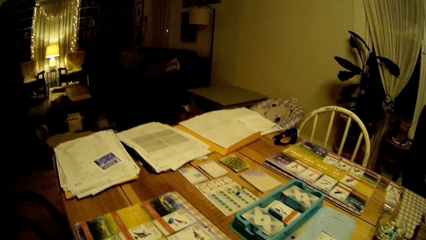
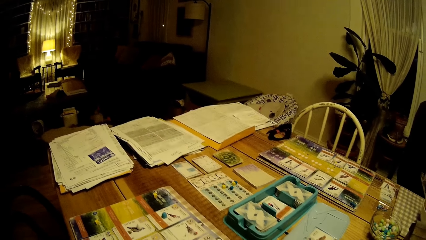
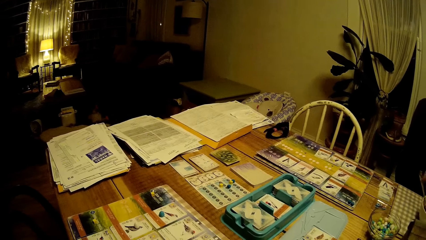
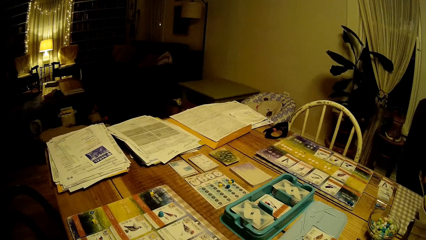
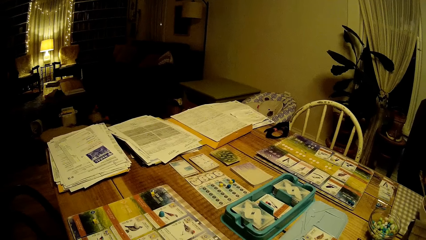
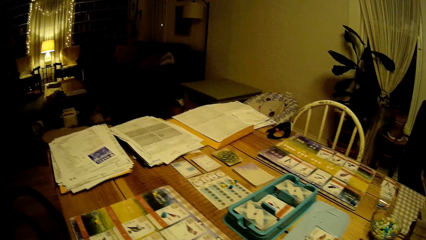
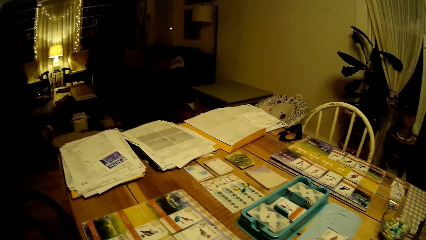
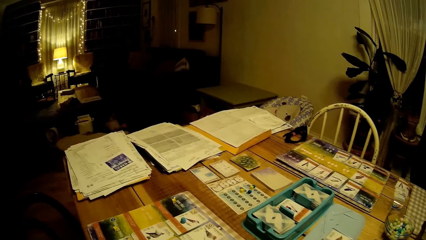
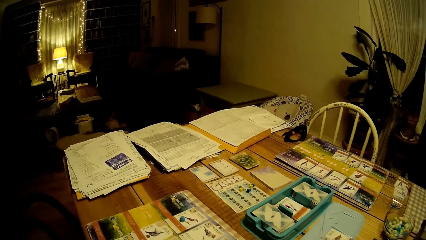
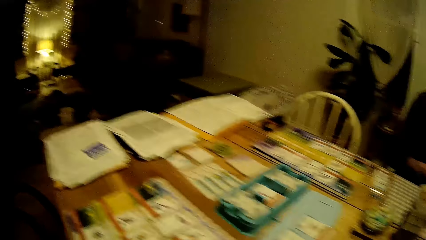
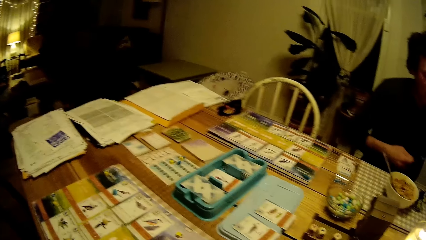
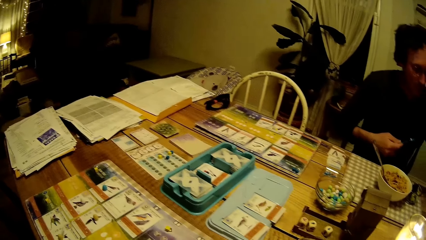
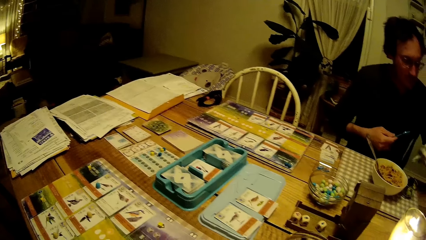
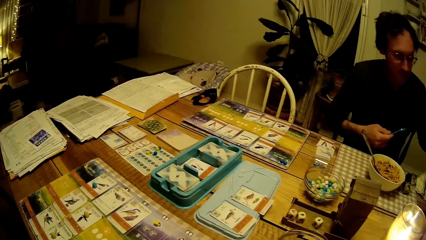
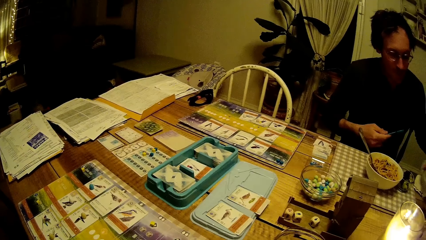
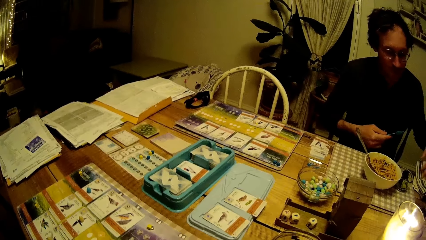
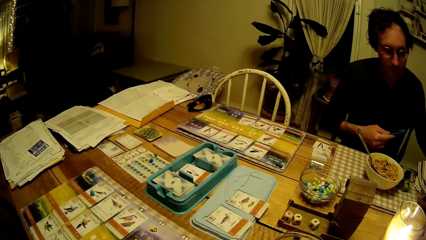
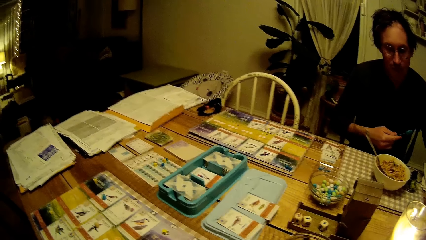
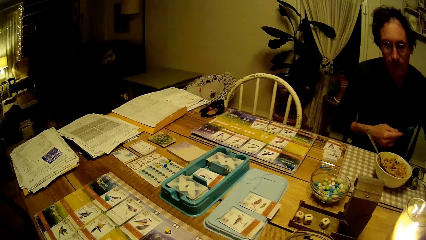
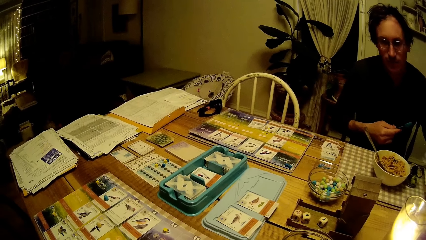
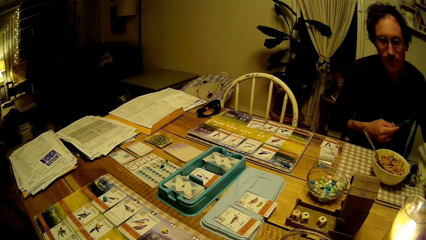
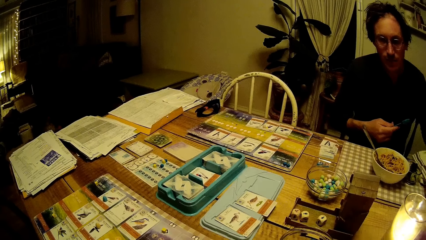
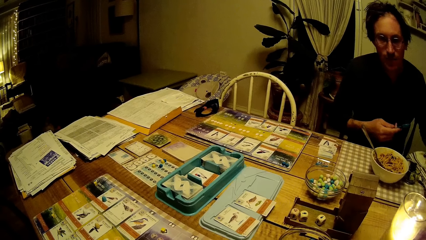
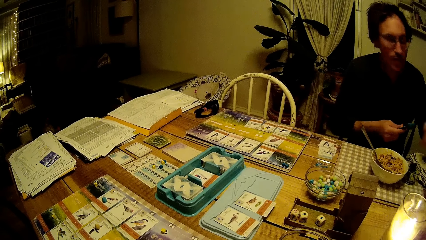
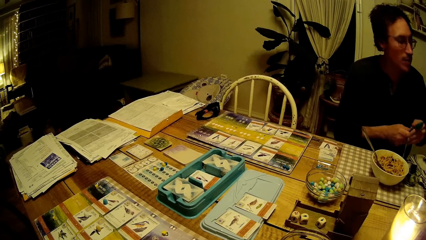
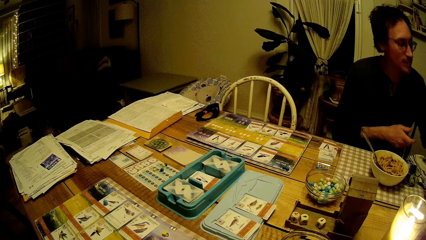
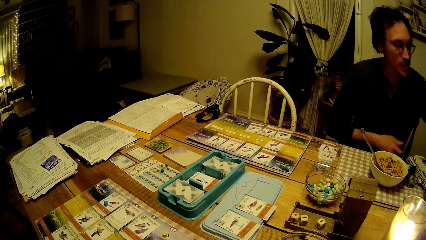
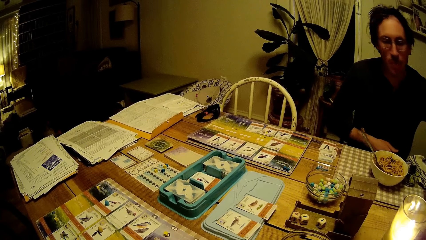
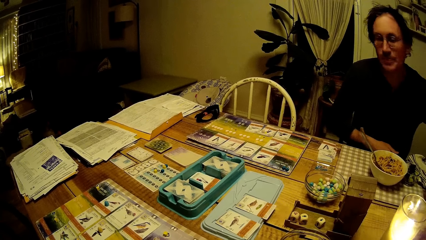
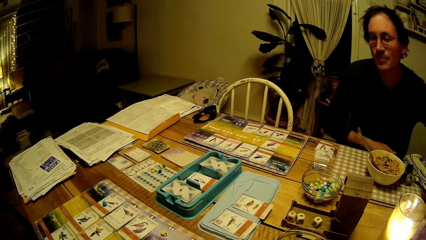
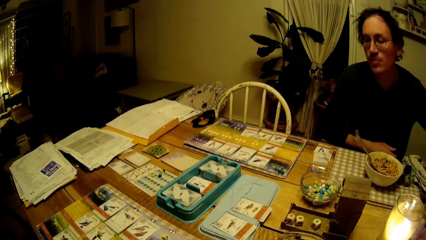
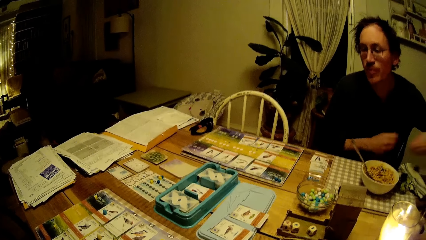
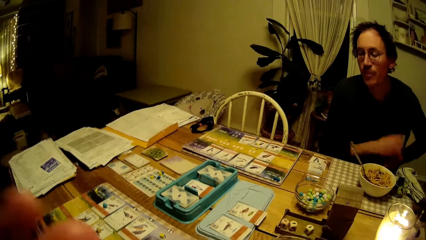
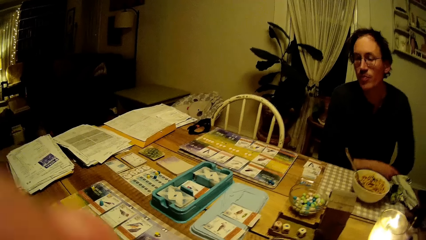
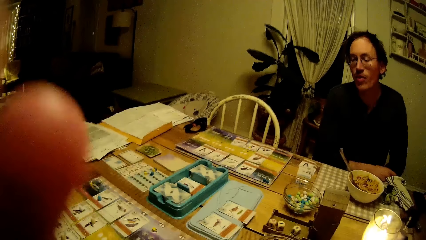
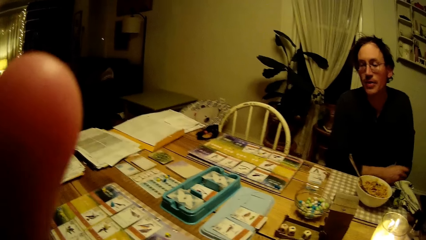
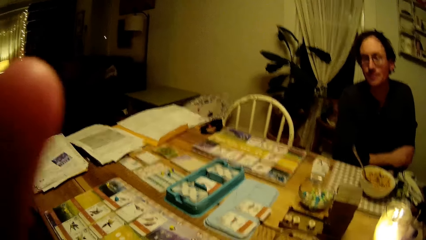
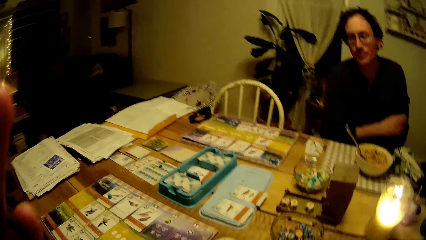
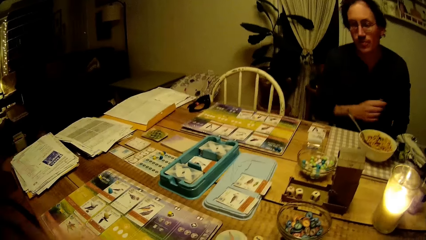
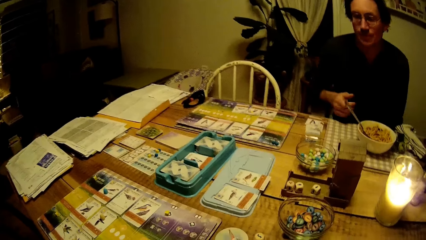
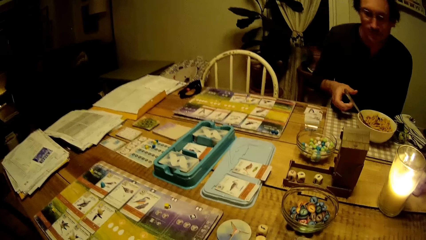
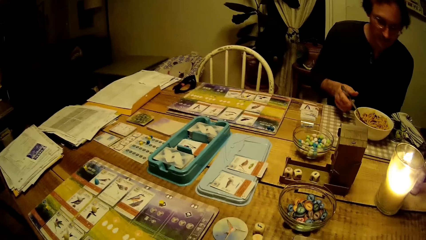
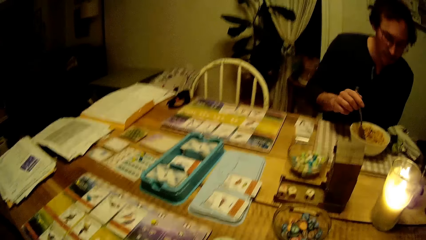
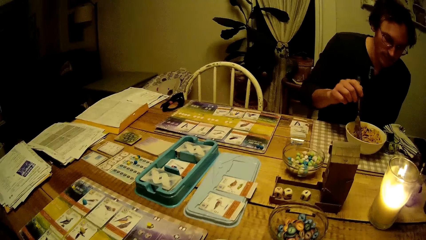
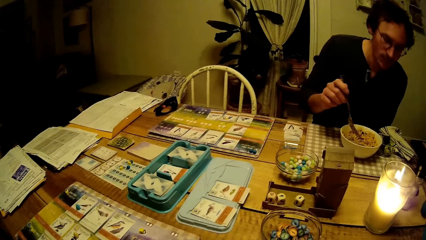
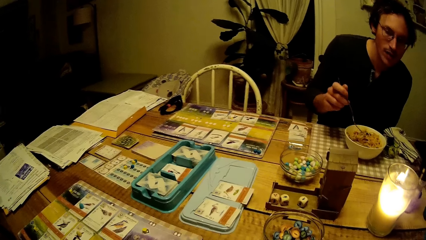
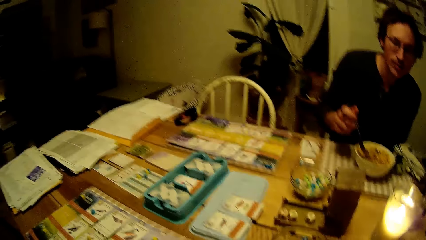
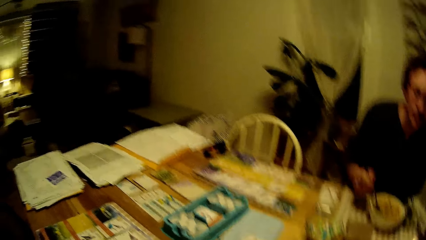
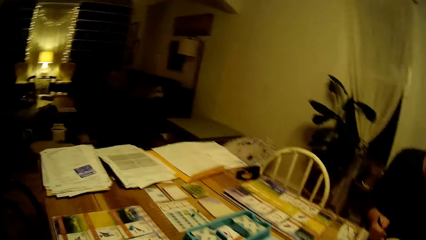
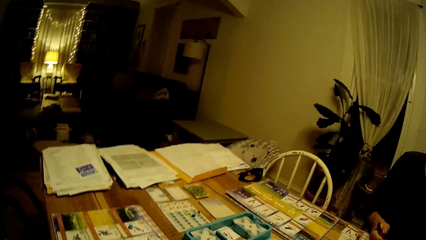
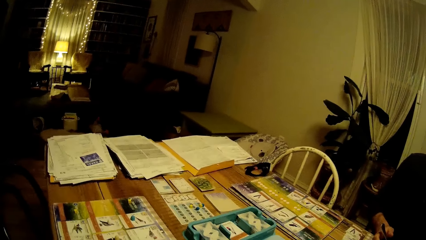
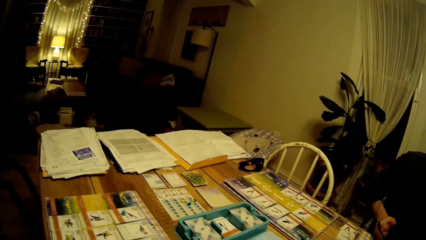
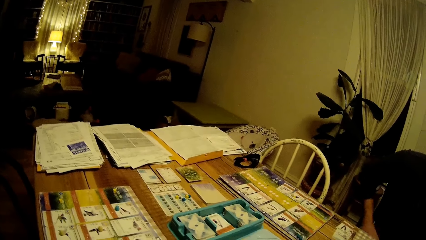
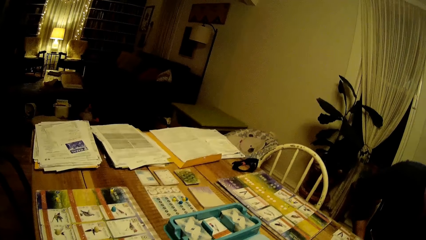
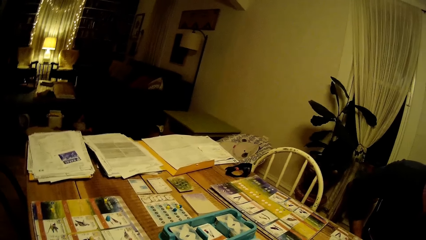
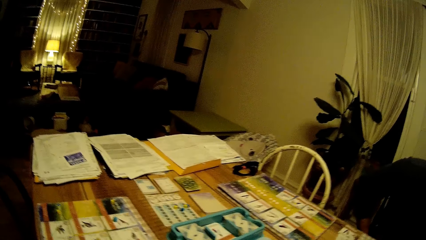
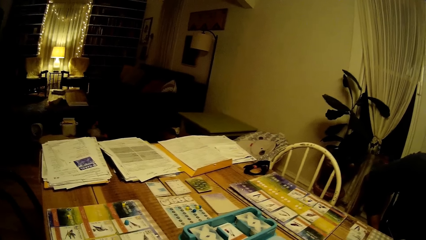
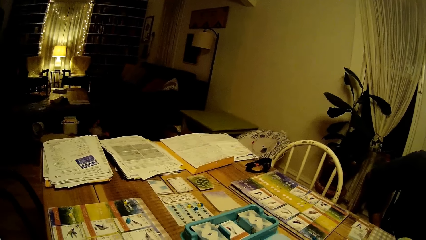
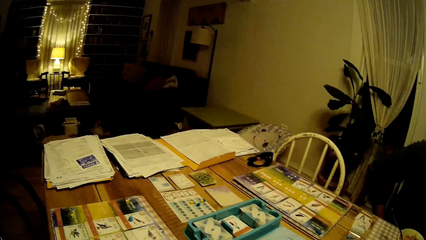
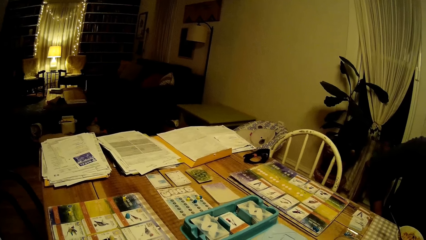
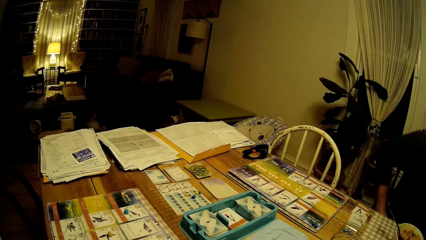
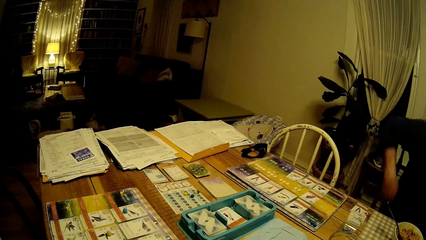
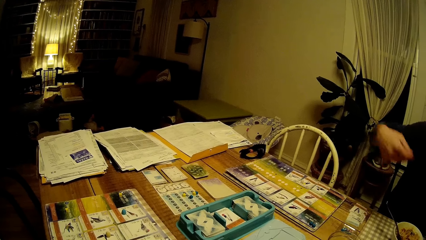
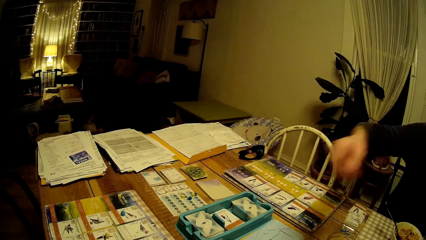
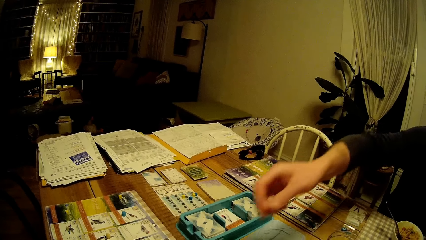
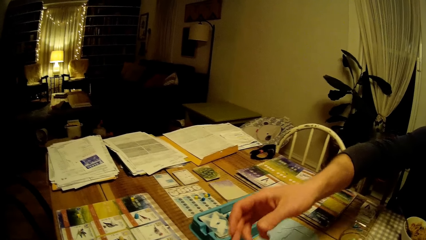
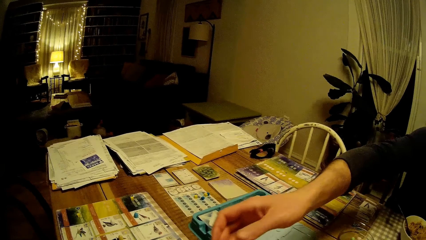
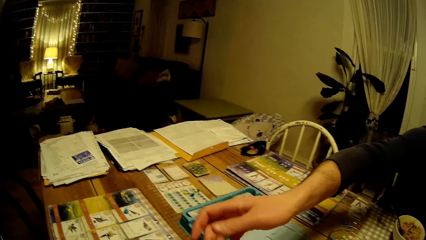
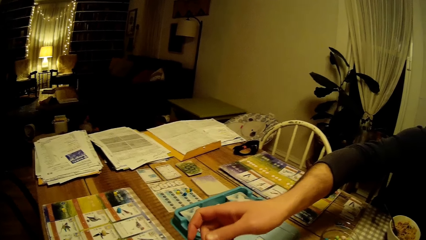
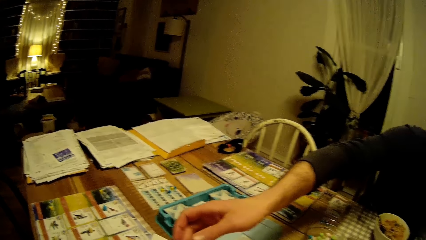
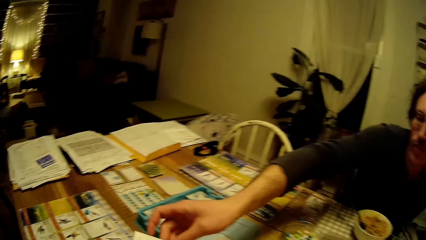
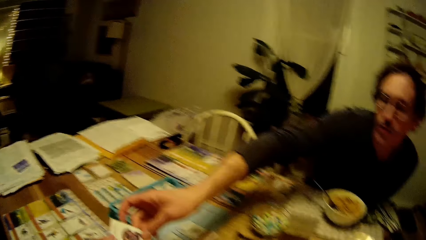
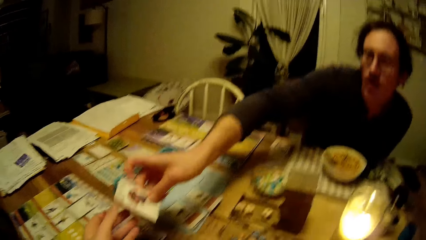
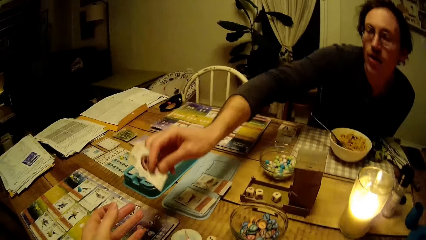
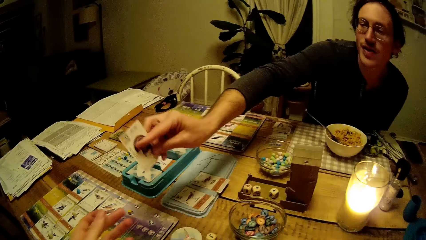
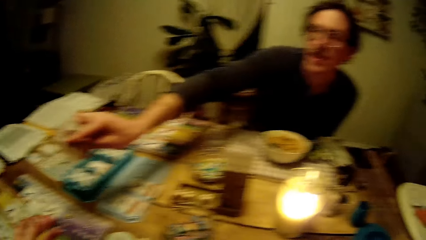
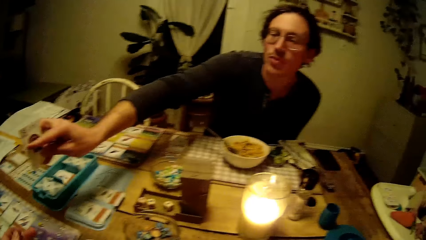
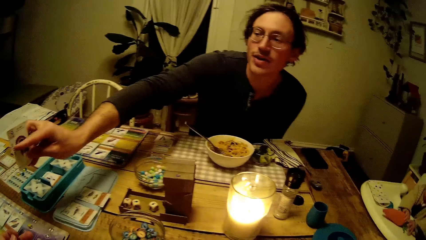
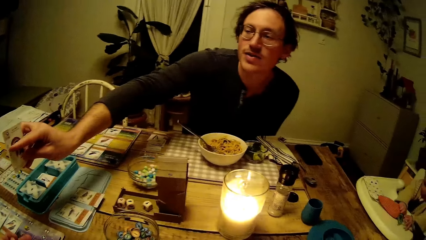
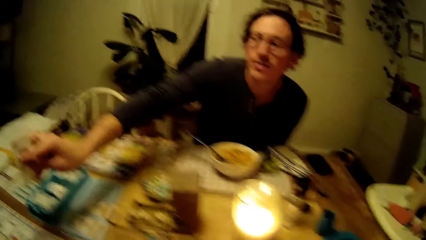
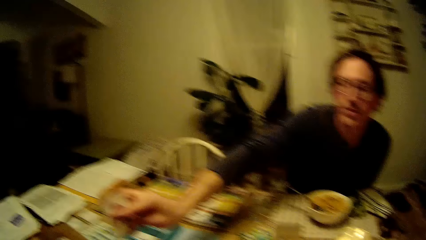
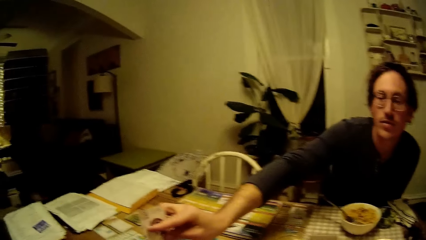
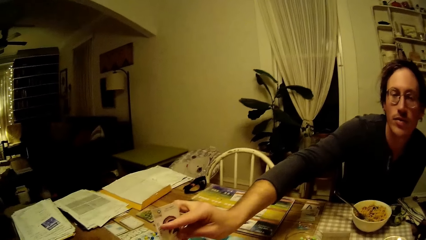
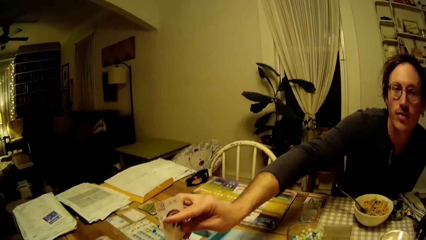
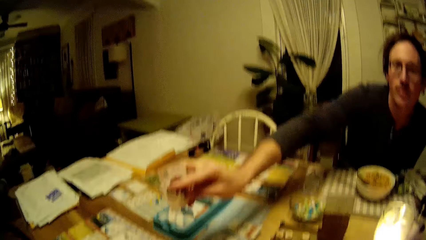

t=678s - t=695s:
A man drops a handkerchief in his left hand on the table. The man holds a napkin. The man passes a spoon in his right hand to his left hand. The man holds the sleeves of his shirt. The man picks up the fork in the plate on the table with his right hand, and drops the fork in his right hand in the plate on the table. The man collects a card from the camera wearer.
